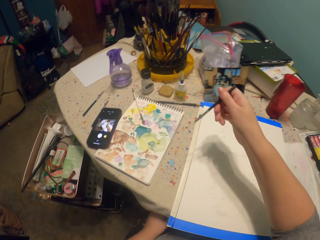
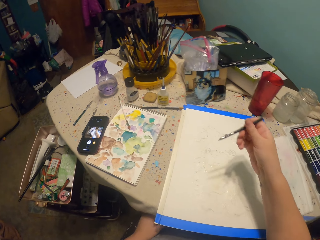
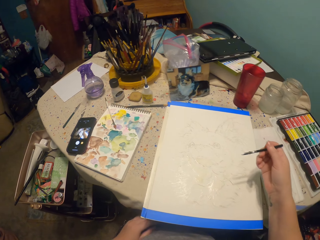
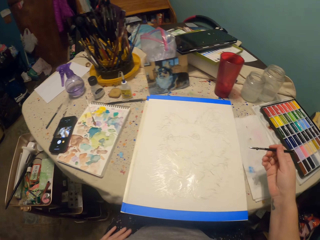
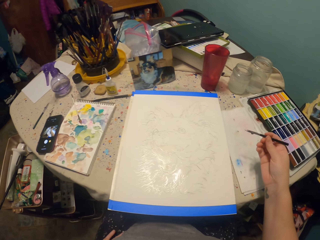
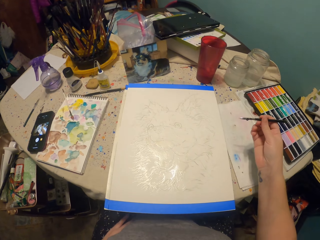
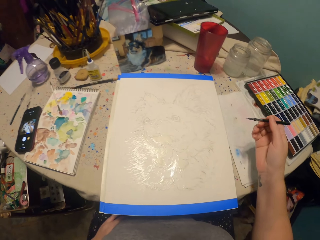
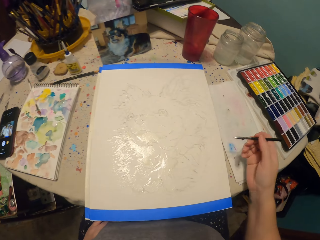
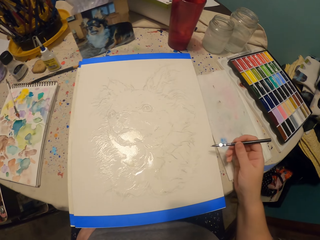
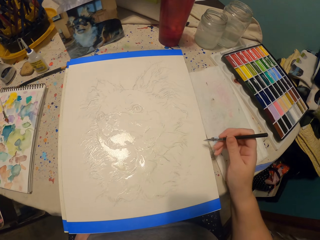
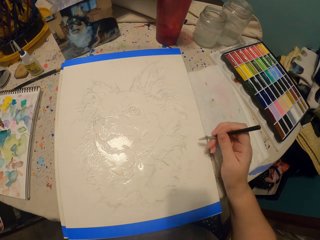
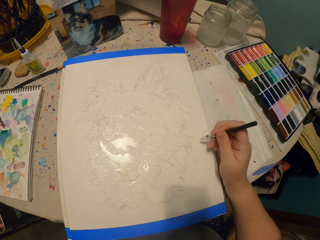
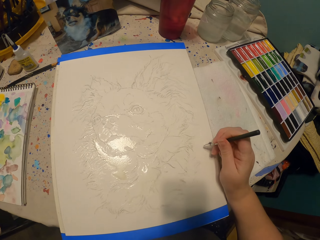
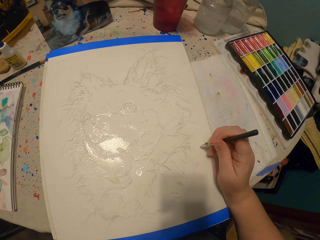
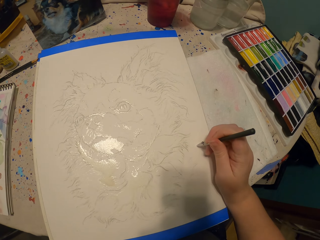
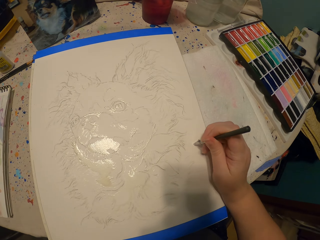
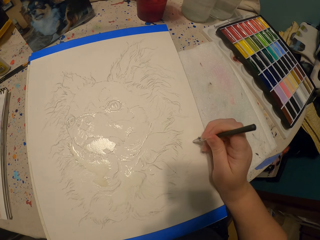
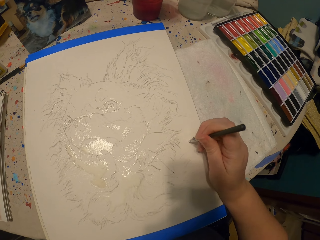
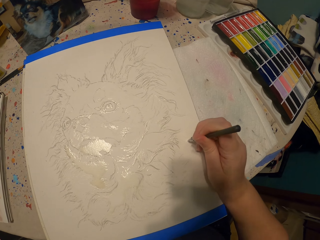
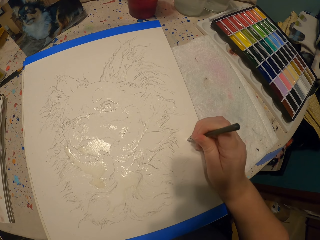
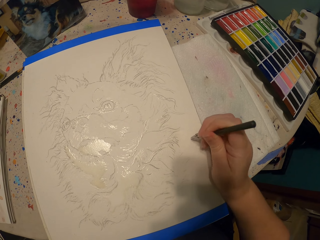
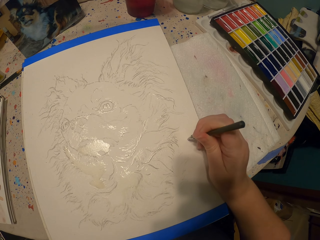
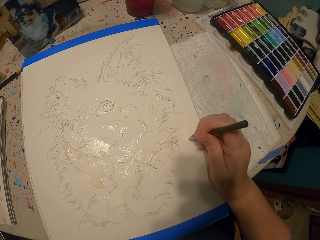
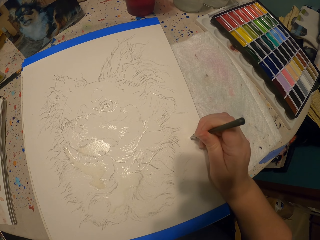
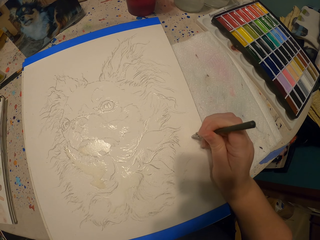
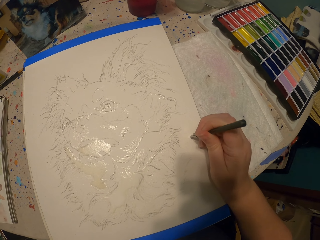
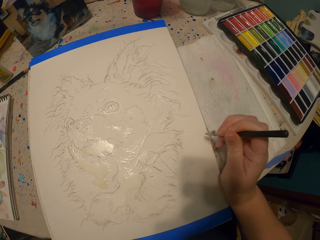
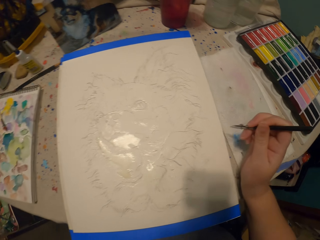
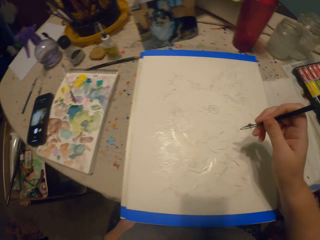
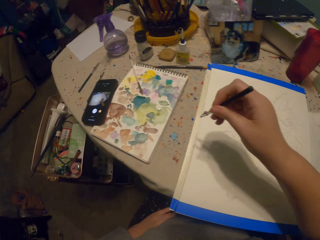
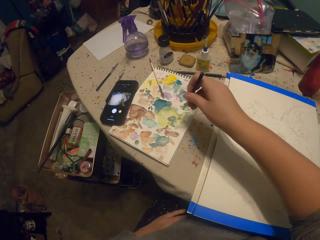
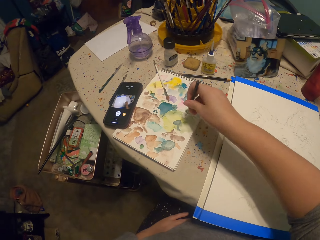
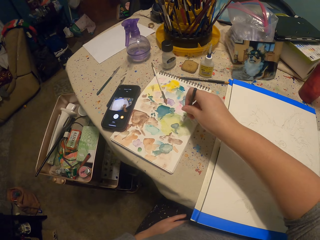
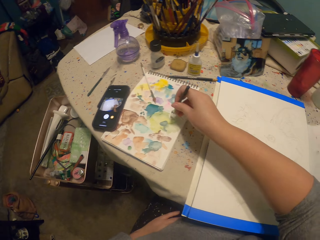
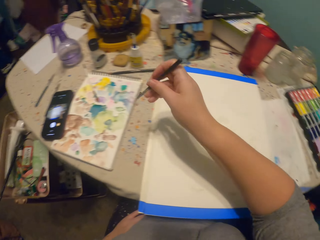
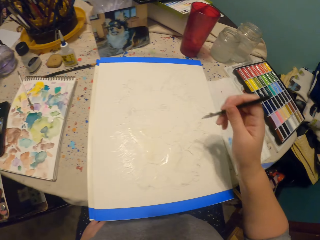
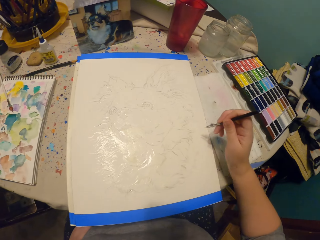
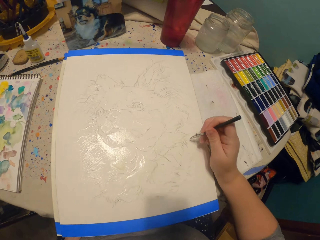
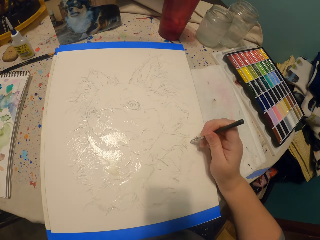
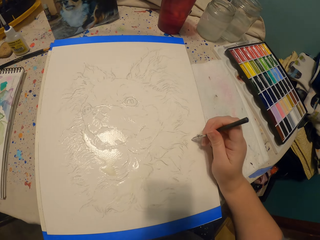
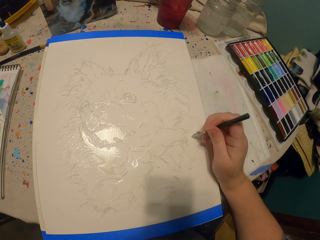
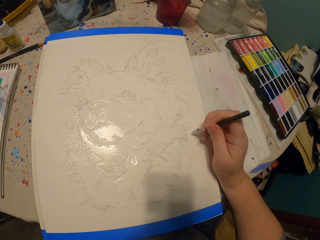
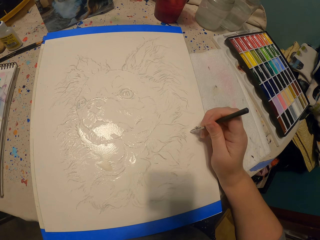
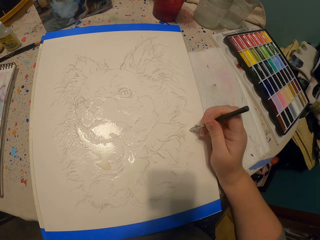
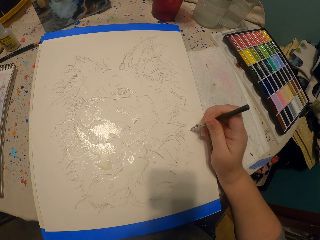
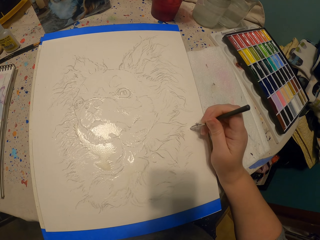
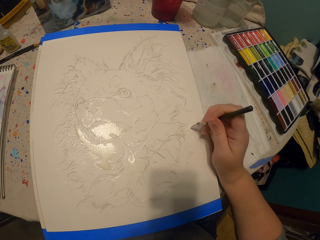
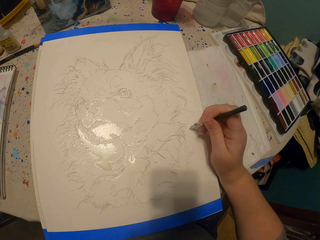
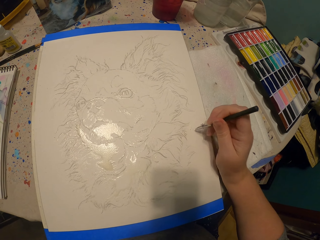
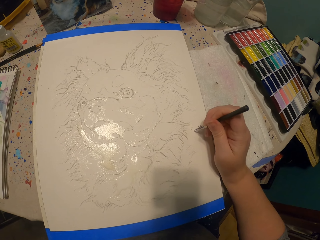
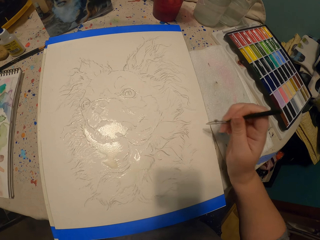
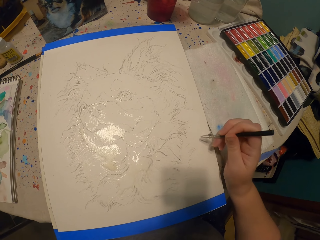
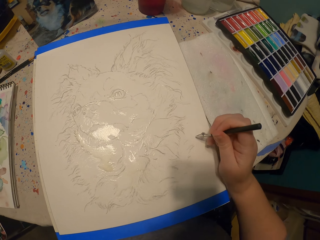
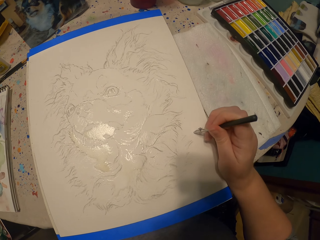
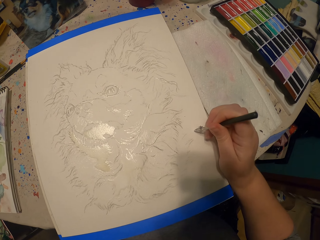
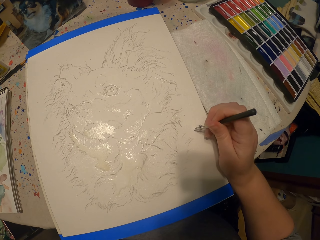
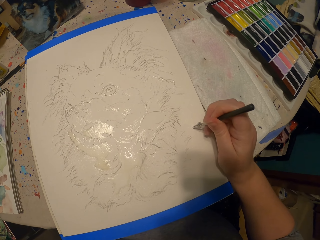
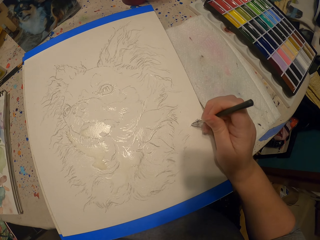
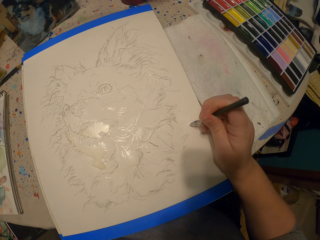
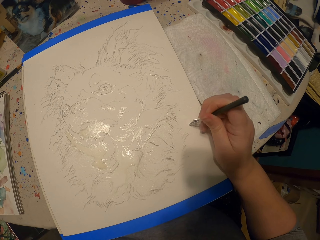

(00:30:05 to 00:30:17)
The camera wearer picks up the brush. They sketch a dog on a piece of paper. They lift their hand up. They pick the paint up with the brush. They sketch the picture.

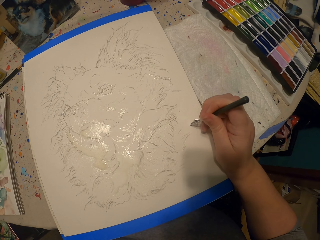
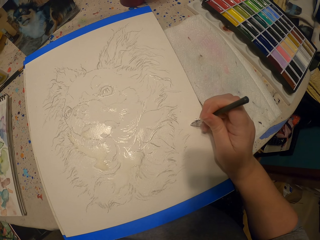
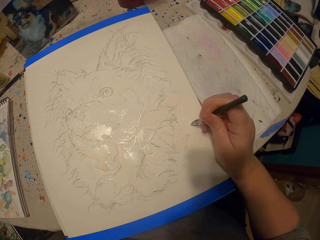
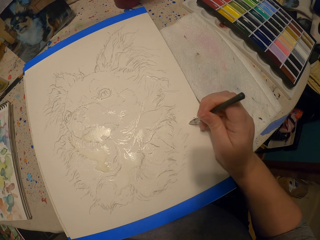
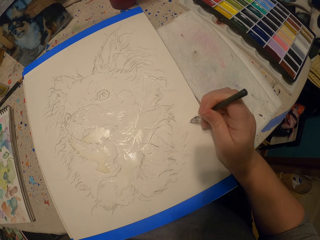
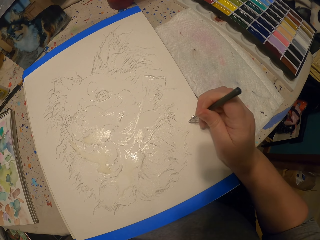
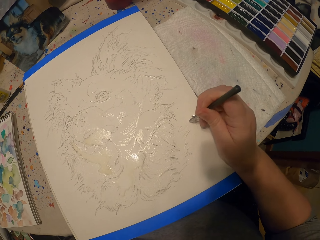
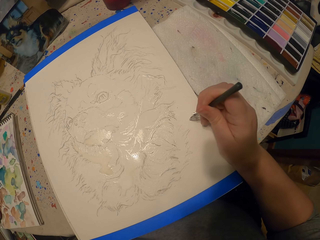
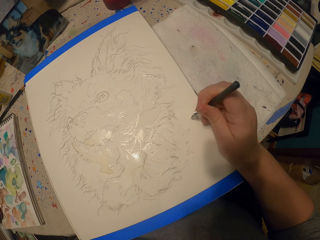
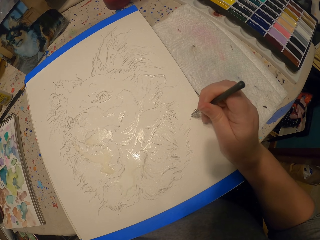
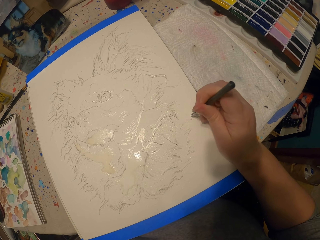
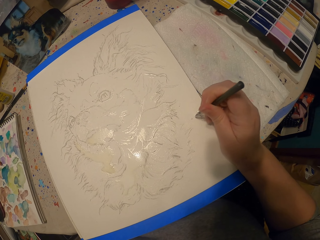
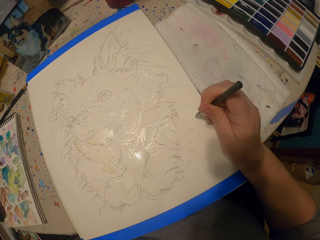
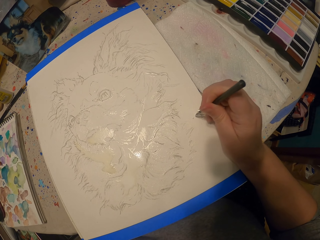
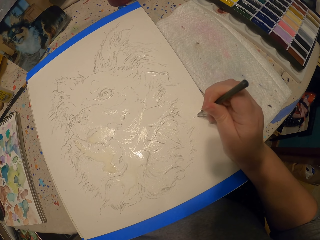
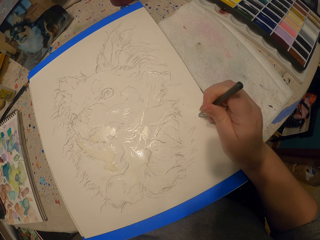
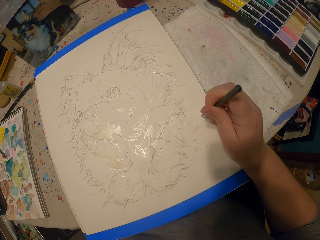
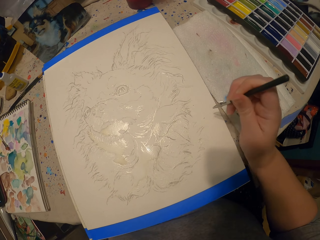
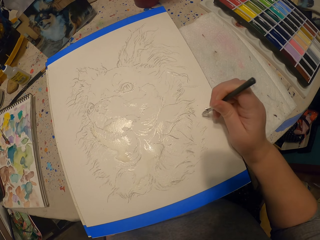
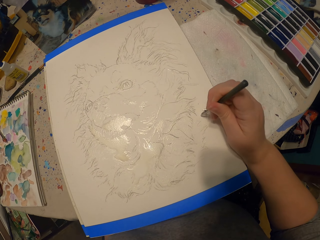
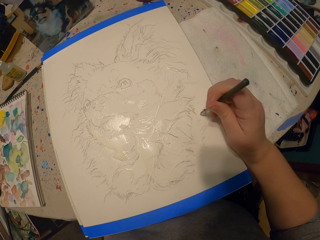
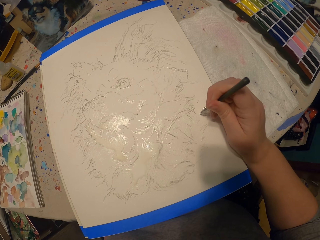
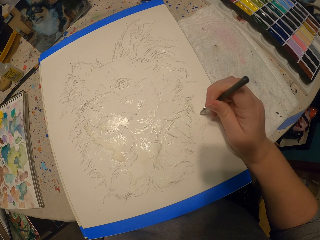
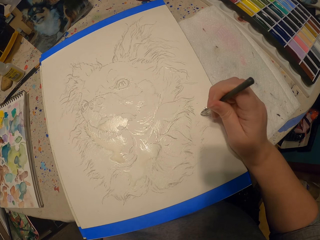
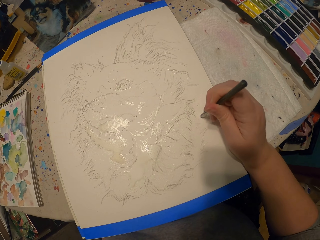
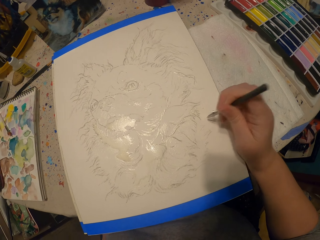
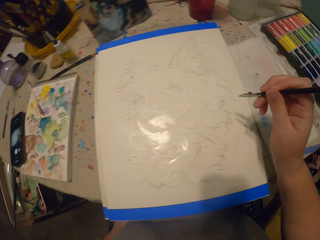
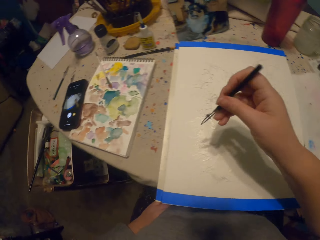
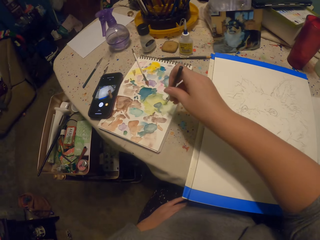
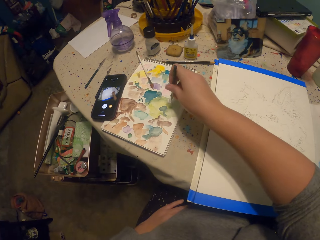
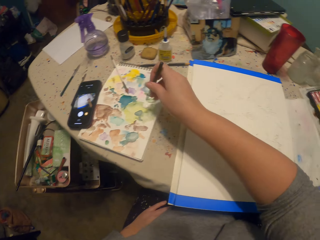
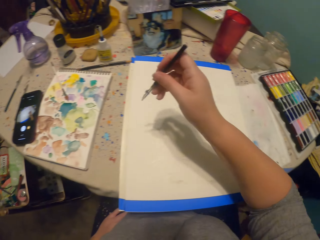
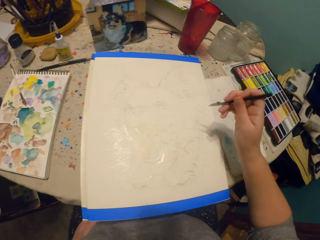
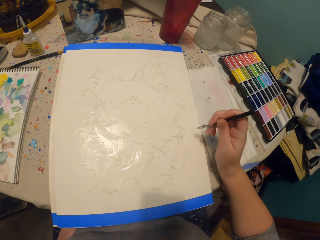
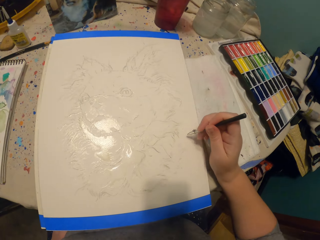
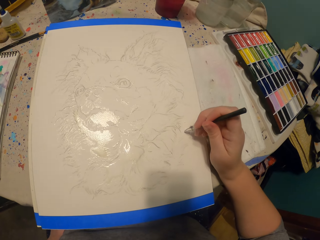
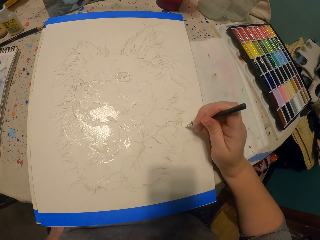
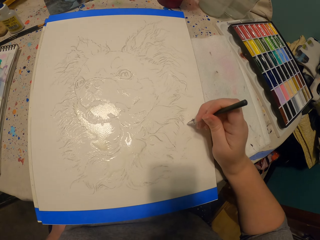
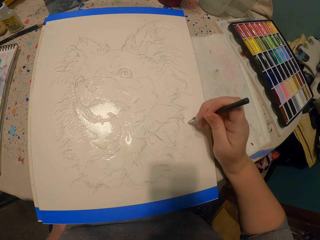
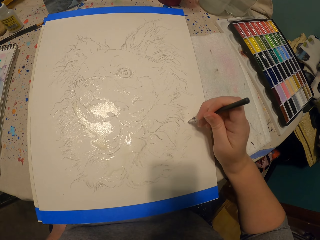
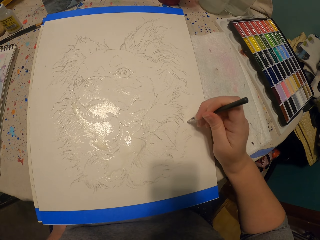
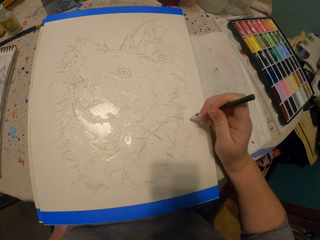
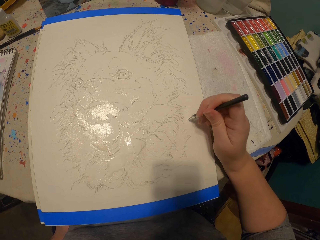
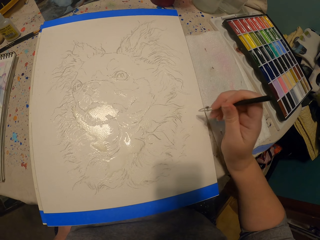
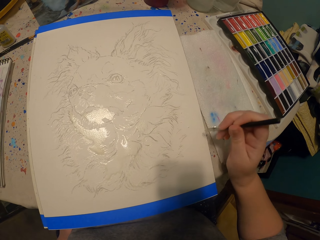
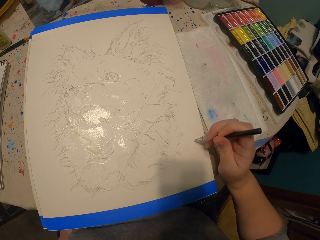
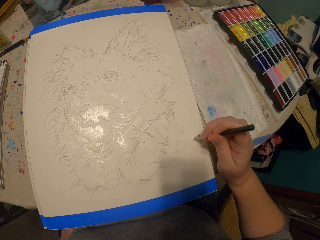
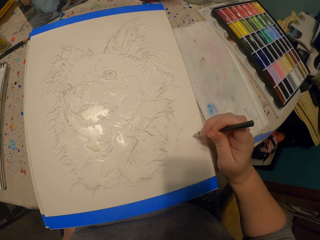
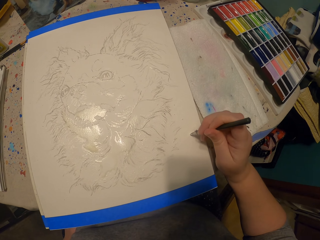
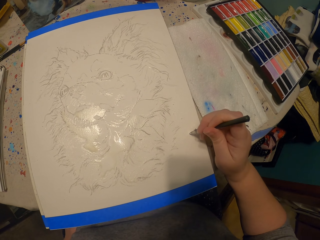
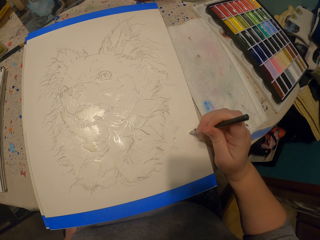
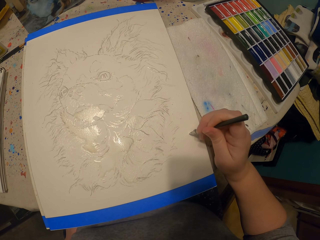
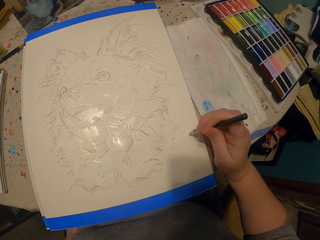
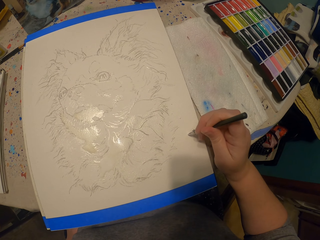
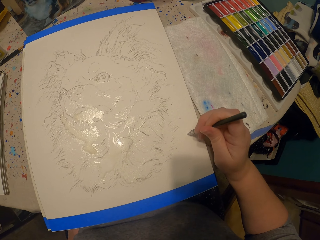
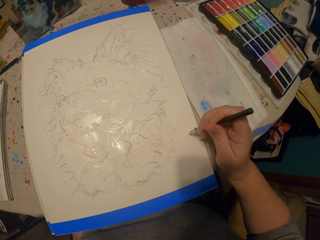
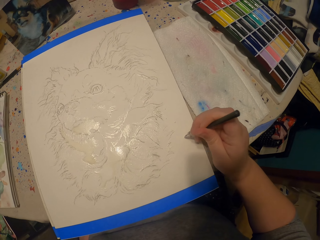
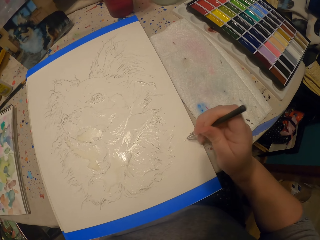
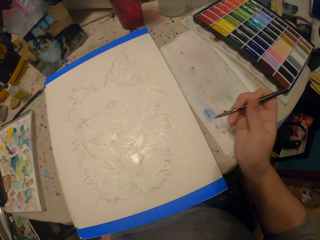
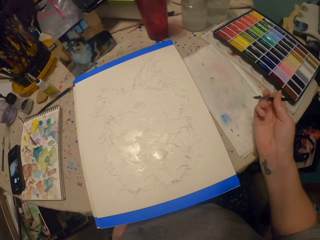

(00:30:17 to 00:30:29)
The camera wearer dips the pen in water colors on a piece of paper. They lift their hand up. They sketch a dog on the piece of paper.
